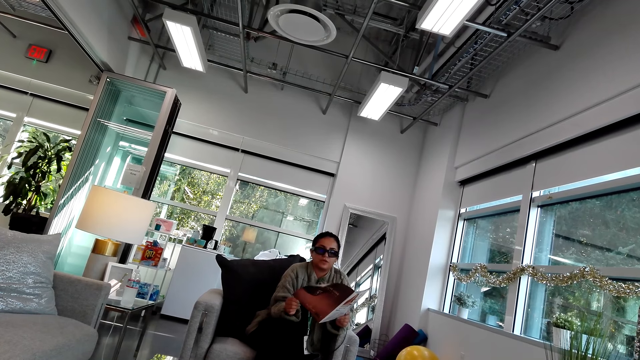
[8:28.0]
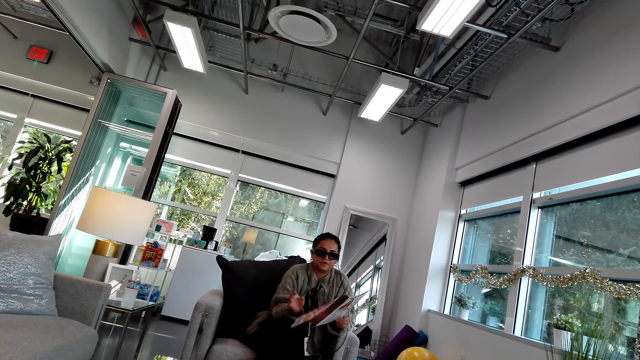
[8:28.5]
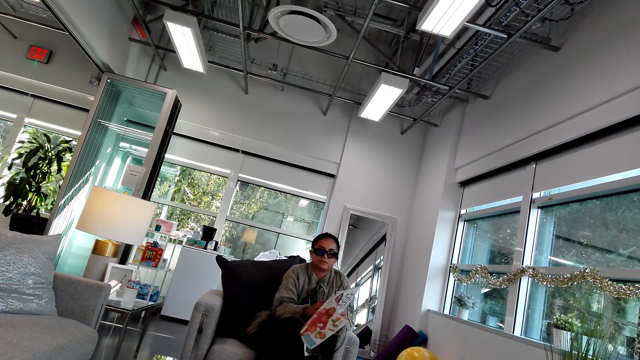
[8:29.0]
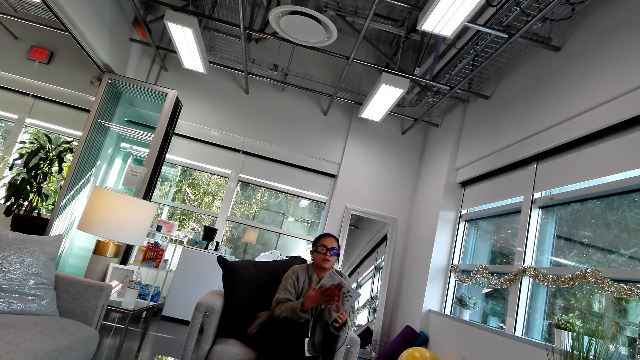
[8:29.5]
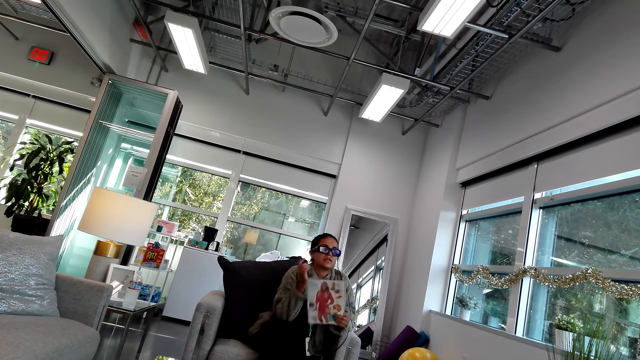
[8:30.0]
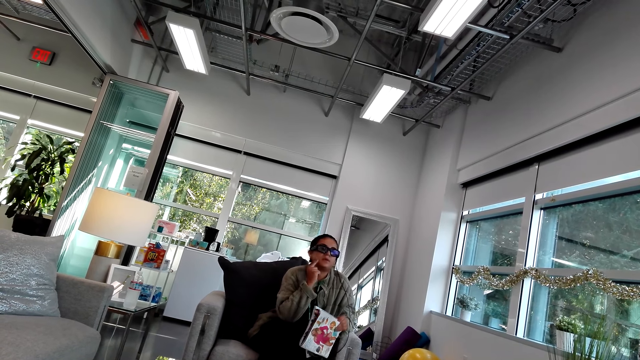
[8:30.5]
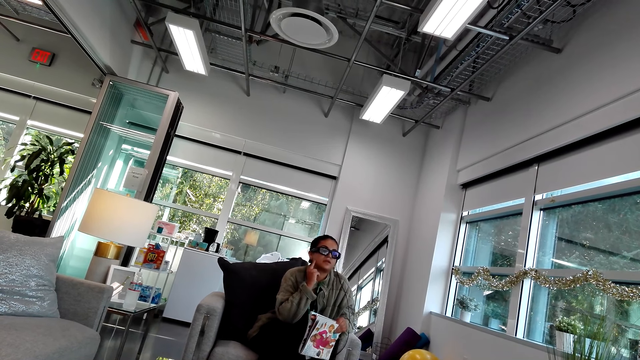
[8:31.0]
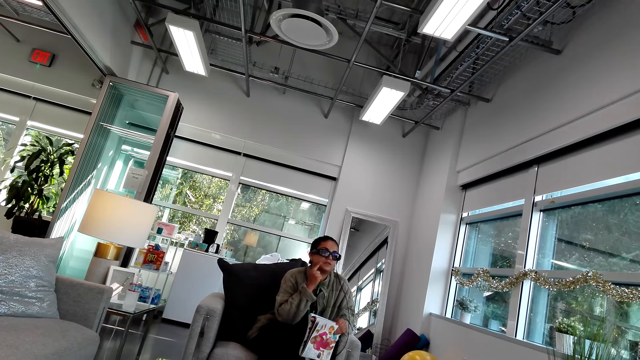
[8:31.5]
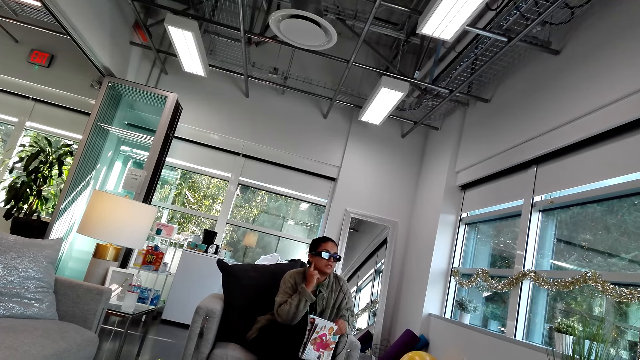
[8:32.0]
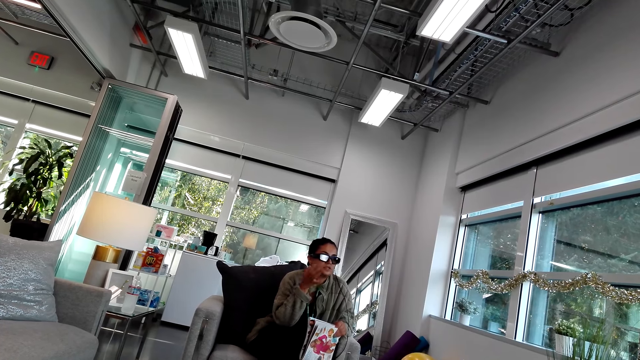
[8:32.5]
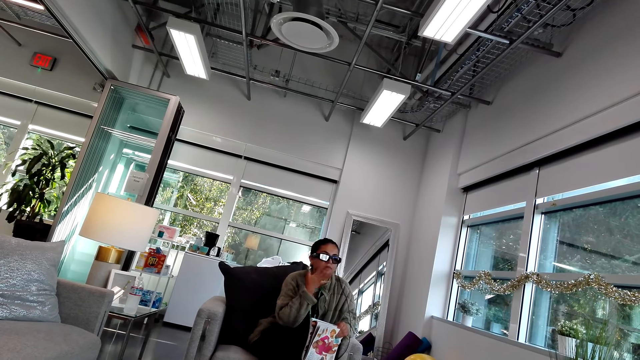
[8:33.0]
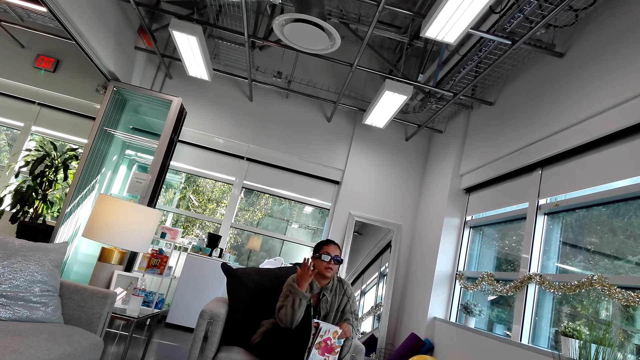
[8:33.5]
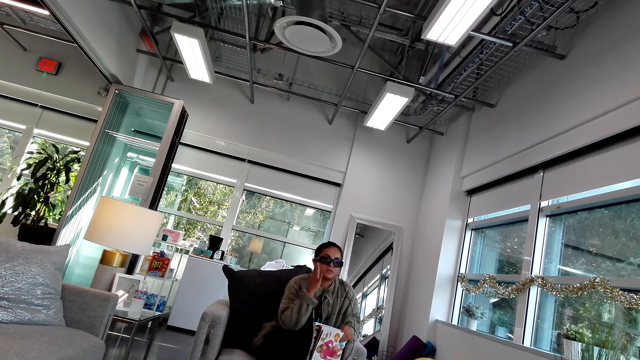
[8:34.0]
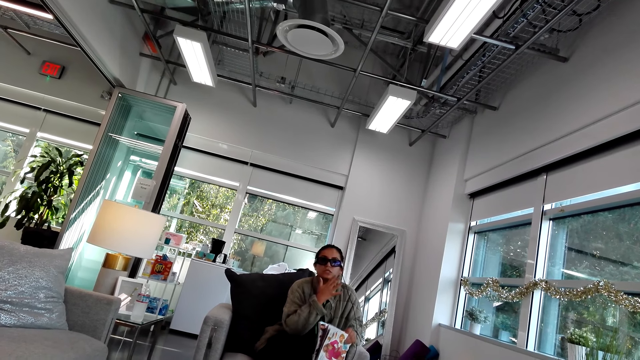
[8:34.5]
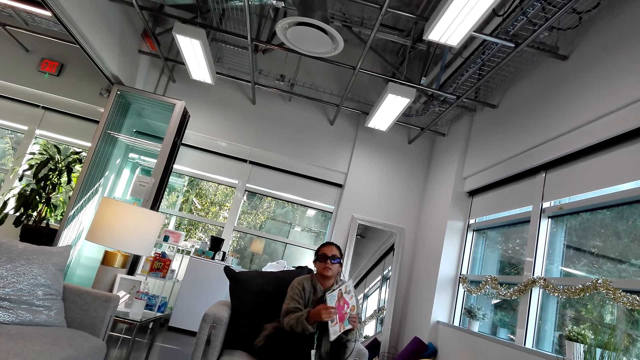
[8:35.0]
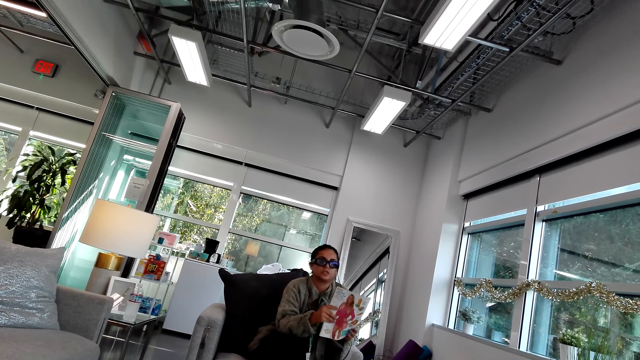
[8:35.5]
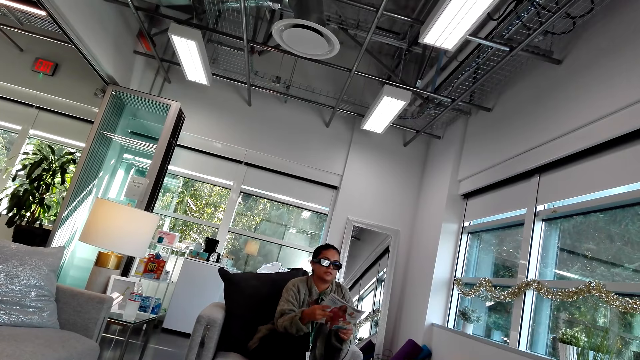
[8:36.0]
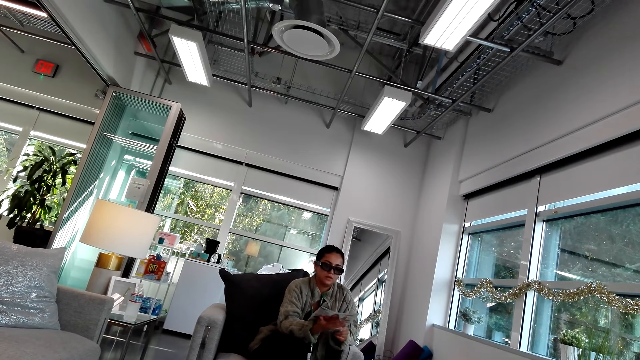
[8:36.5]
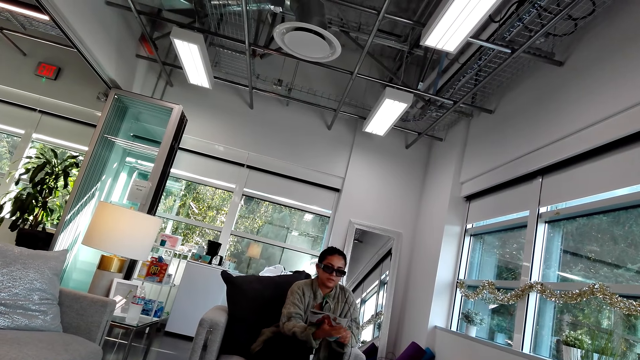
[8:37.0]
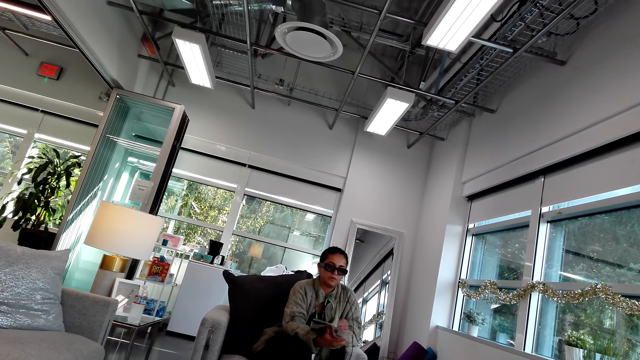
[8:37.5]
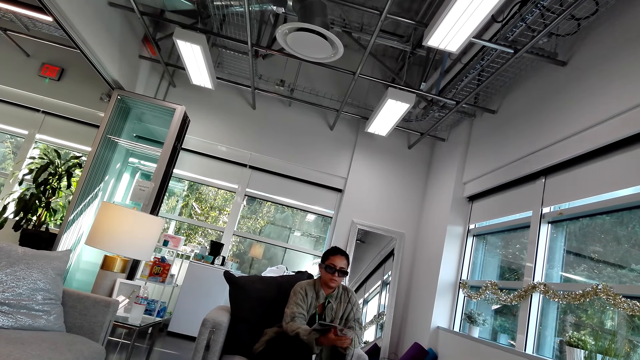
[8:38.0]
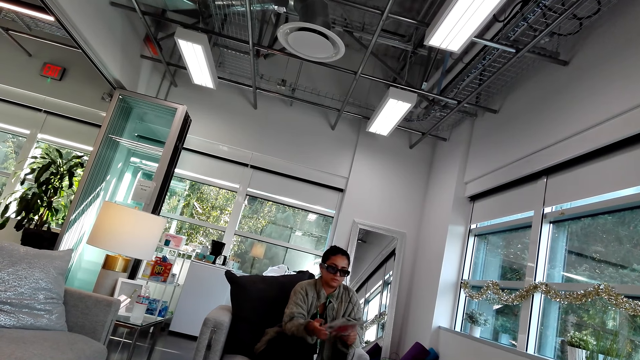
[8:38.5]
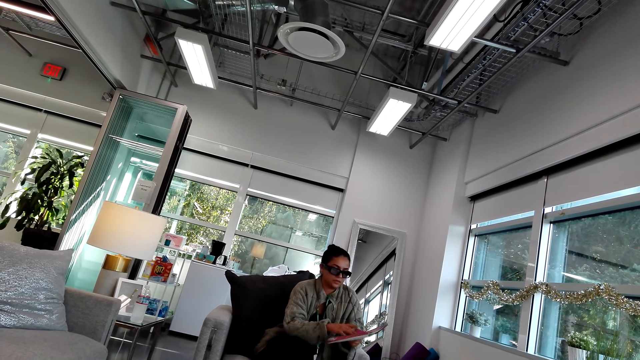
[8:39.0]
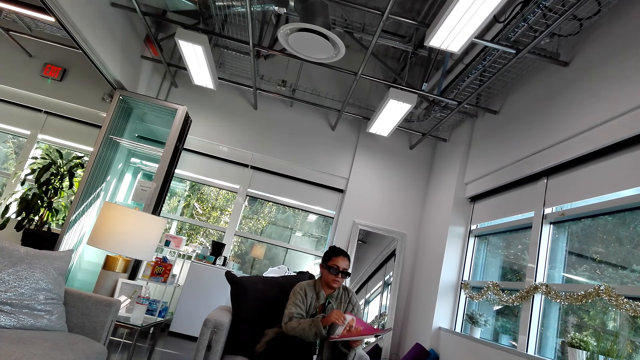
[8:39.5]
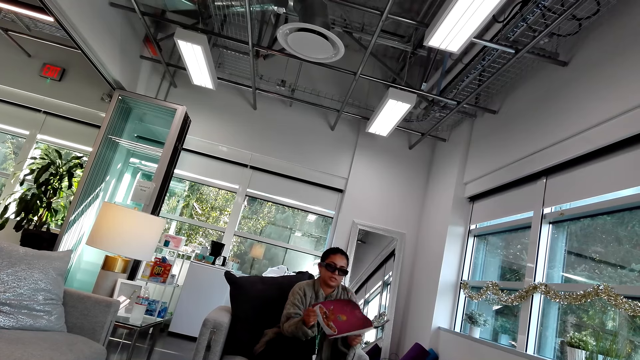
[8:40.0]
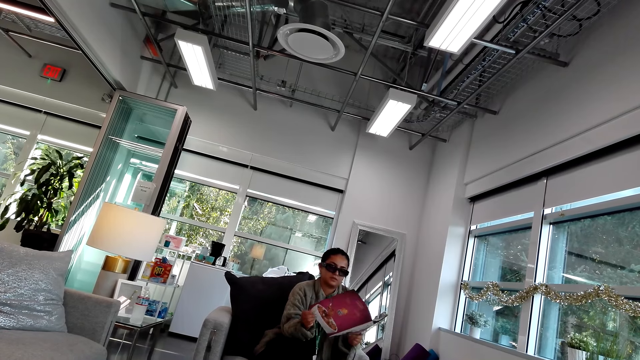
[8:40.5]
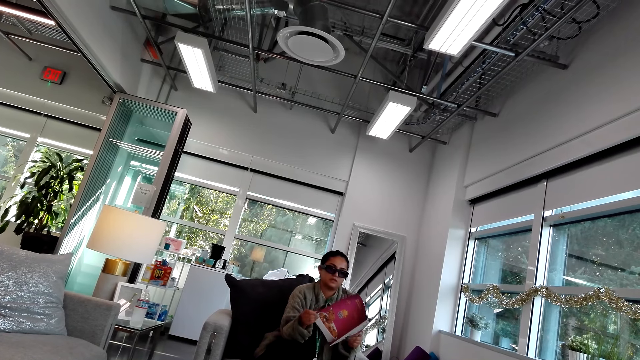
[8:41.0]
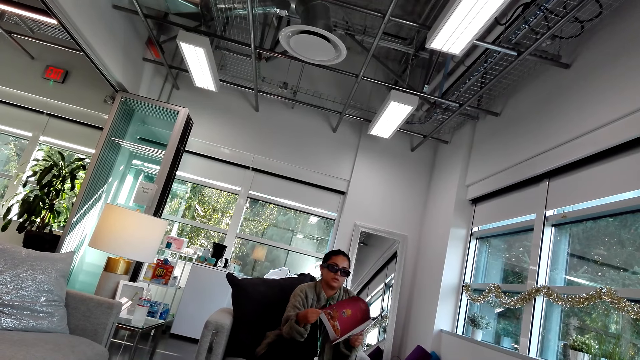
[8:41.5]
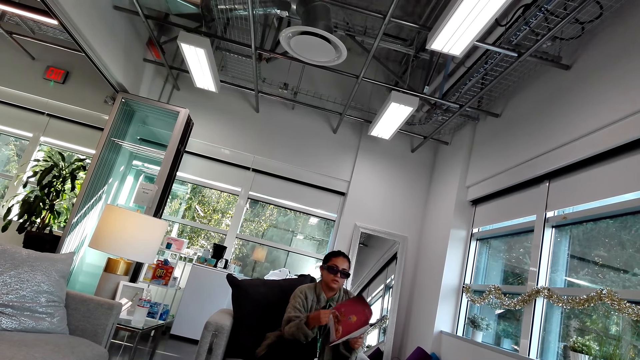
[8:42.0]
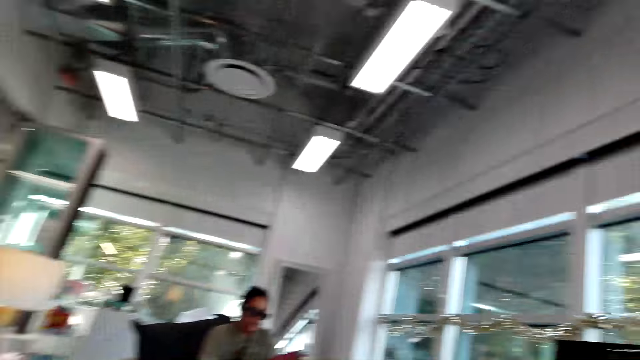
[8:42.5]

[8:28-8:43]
The woman folds a magazine page with a hand. She touches her face with a finger, moves a hand, holds the magazine with hands and opens the magazine.

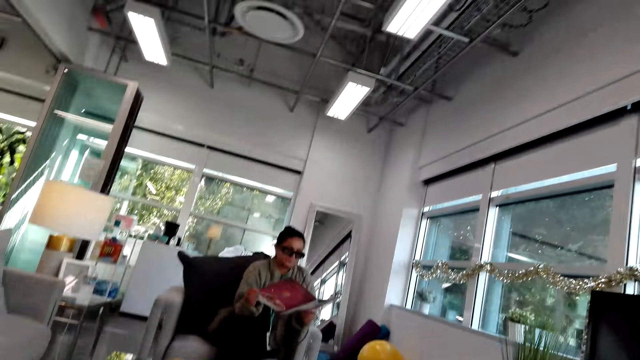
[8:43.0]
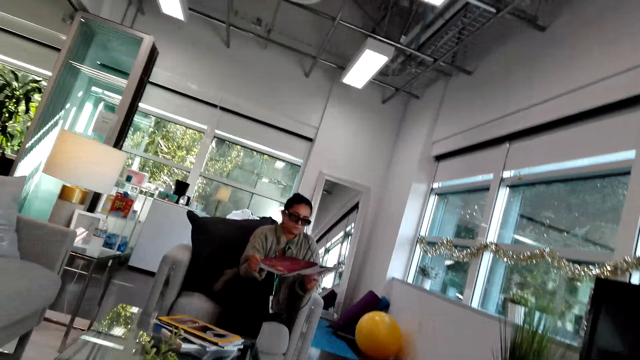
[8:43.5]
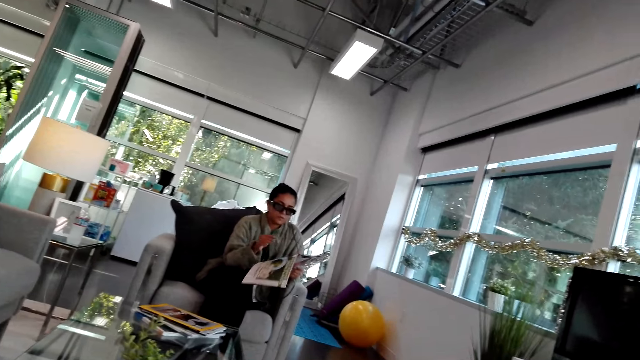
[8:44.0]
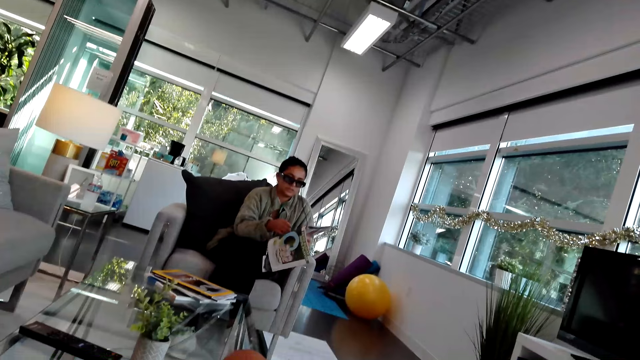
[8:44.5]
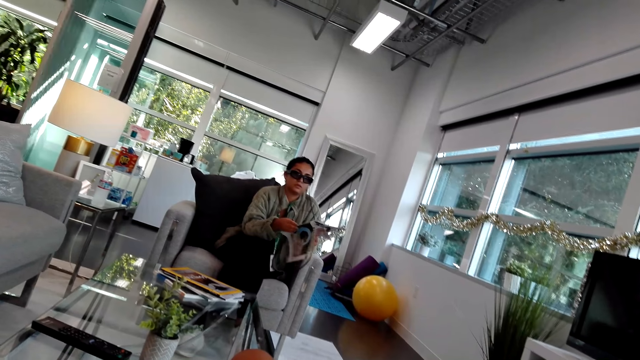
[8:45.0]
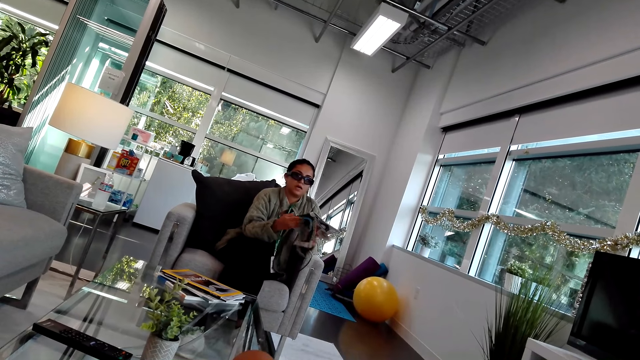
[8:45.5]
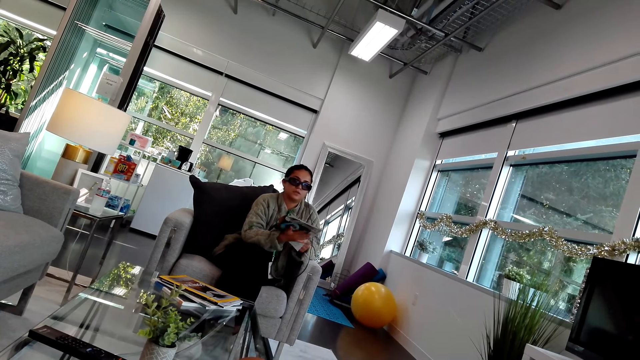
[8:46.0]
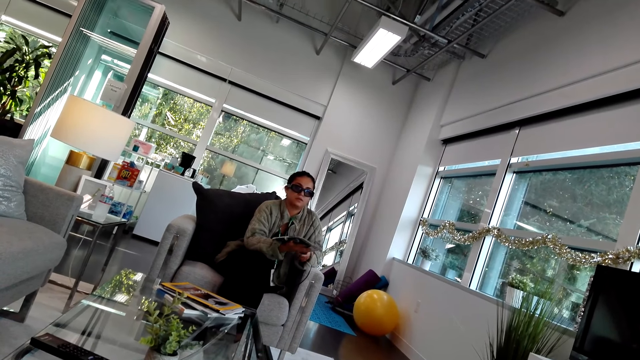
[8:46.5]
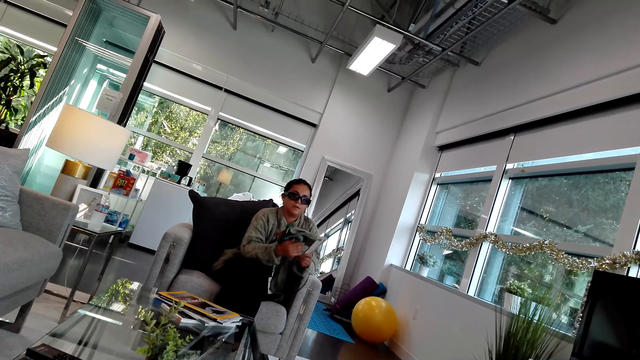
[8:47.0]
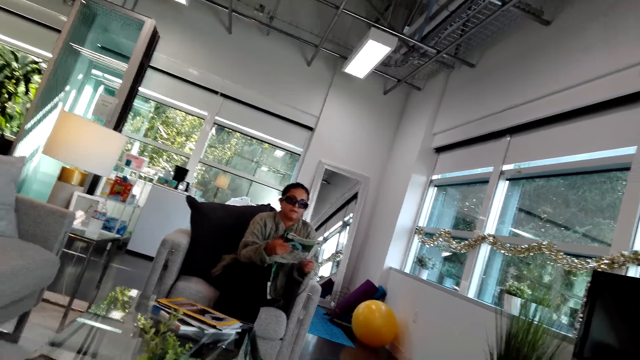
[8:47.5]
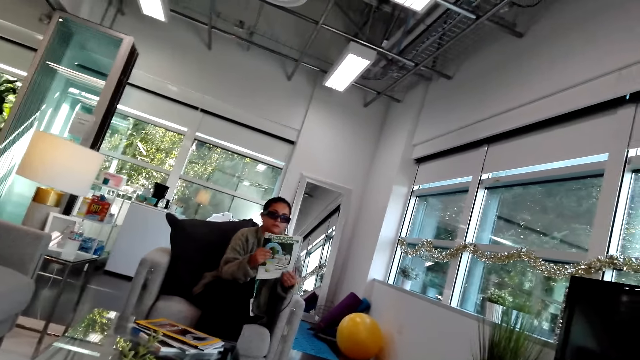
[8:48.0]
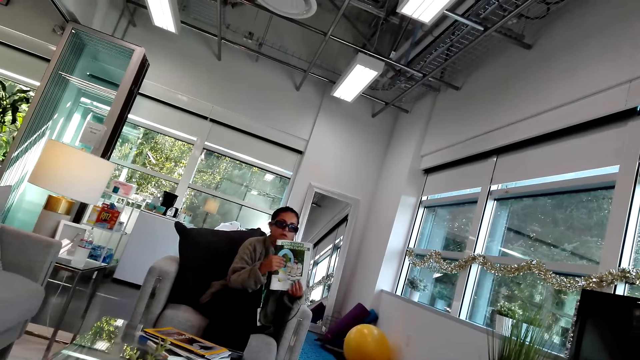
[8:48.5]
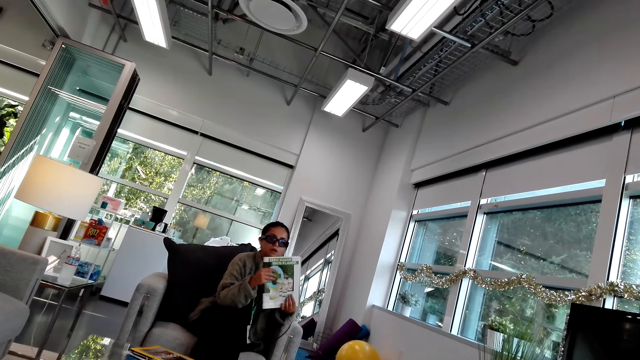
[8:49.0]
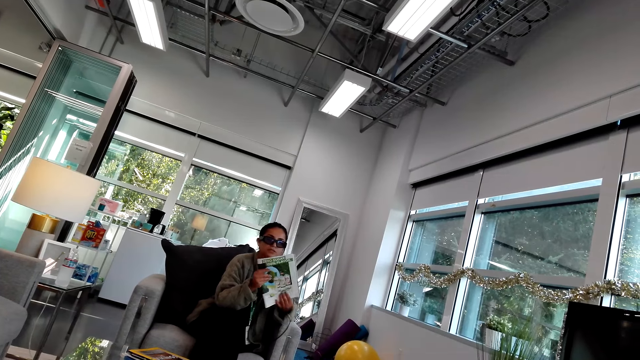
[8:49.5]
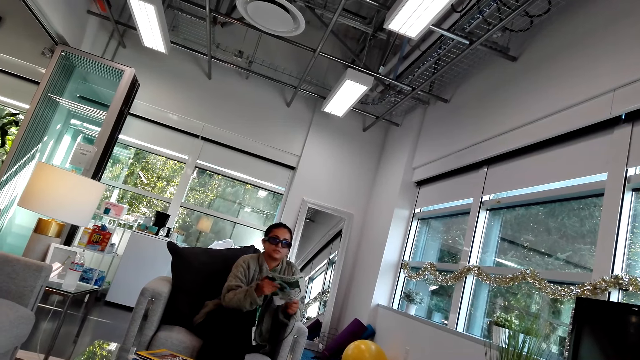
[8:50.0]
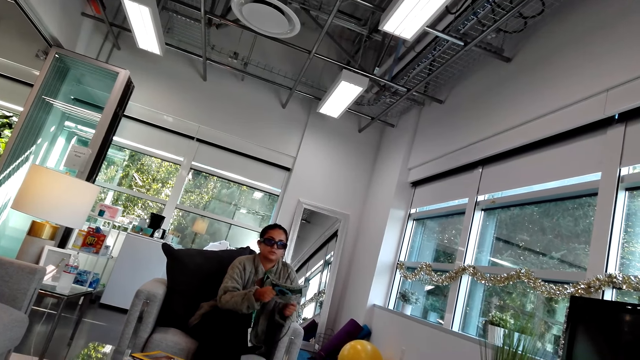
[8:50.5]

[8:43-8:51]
The woman folds a magazine page with a hand.
